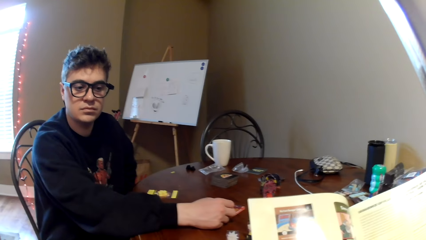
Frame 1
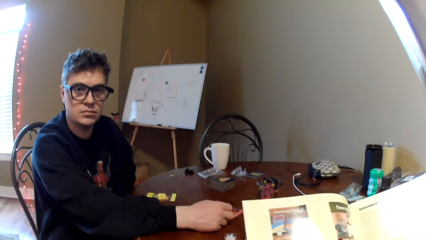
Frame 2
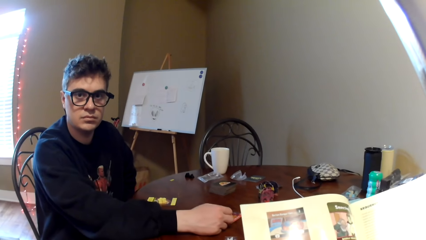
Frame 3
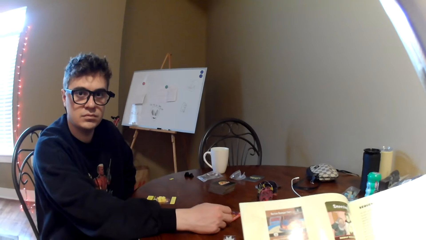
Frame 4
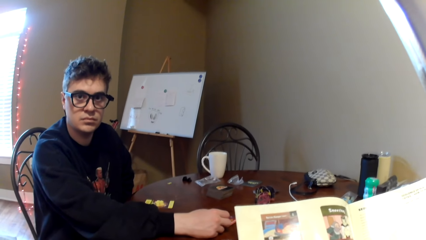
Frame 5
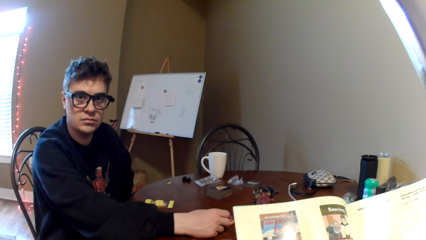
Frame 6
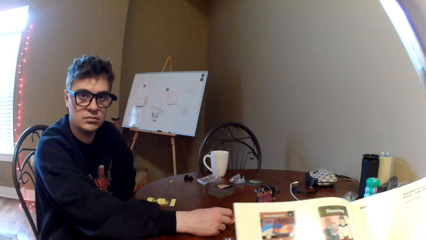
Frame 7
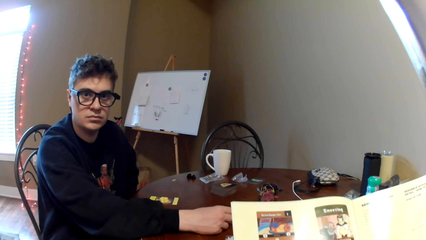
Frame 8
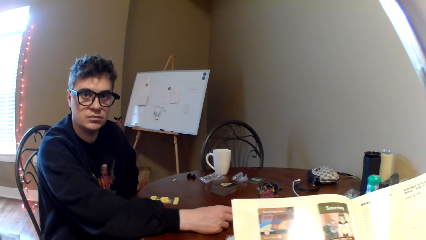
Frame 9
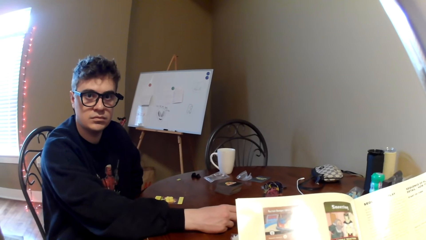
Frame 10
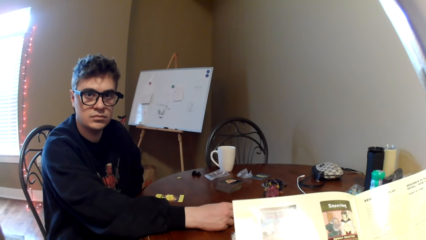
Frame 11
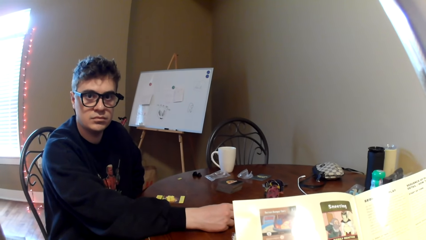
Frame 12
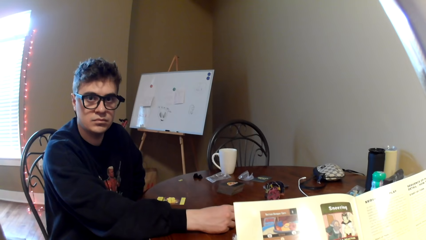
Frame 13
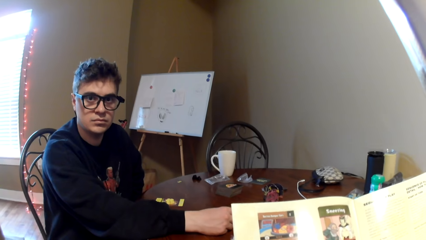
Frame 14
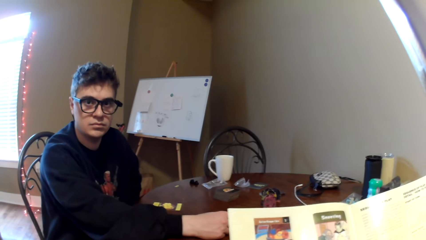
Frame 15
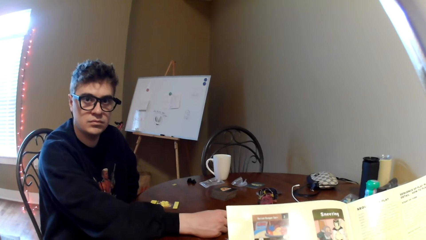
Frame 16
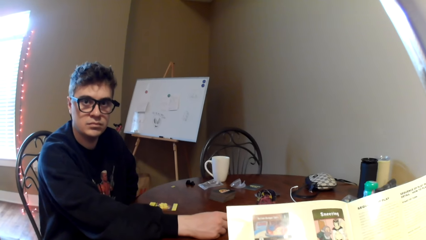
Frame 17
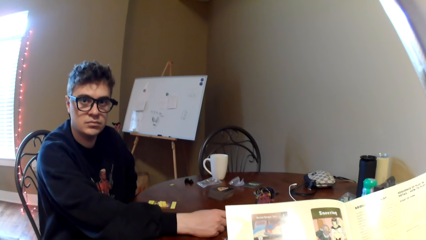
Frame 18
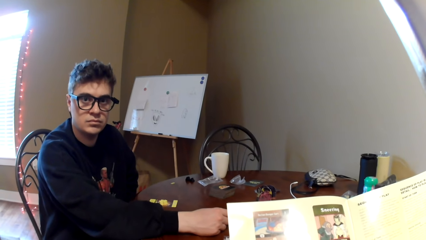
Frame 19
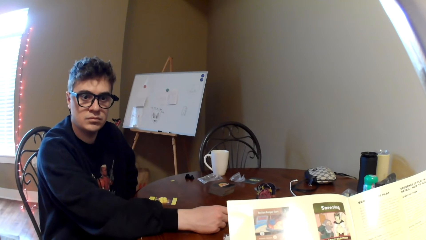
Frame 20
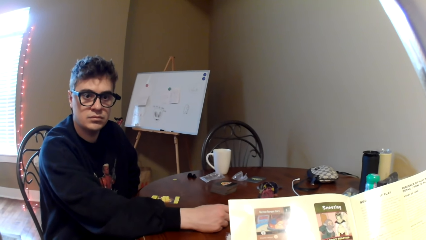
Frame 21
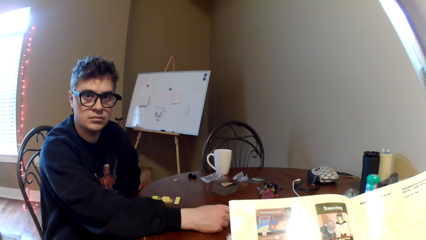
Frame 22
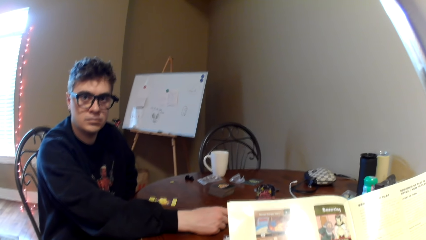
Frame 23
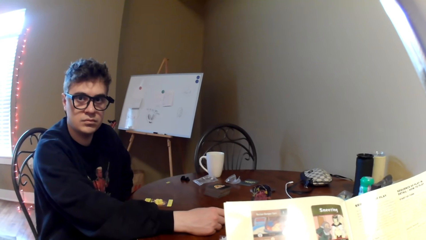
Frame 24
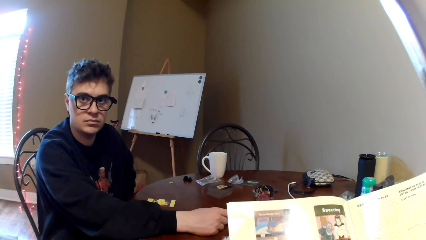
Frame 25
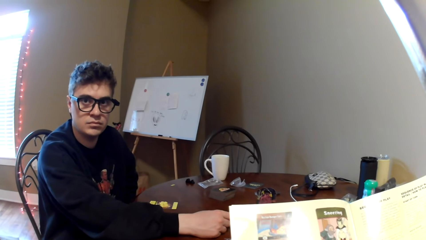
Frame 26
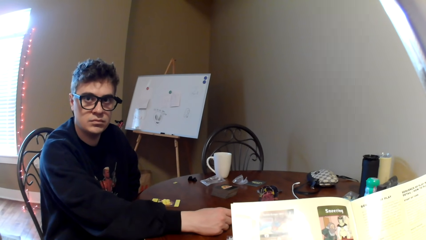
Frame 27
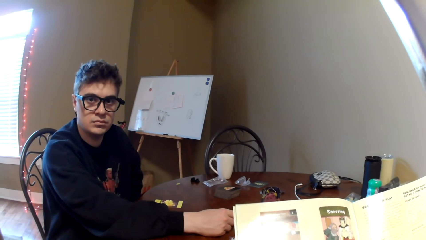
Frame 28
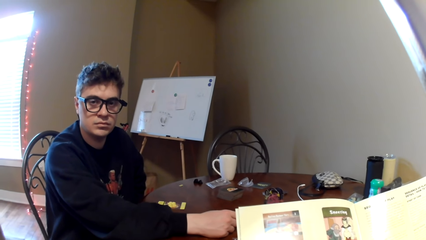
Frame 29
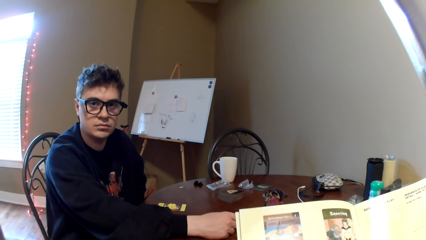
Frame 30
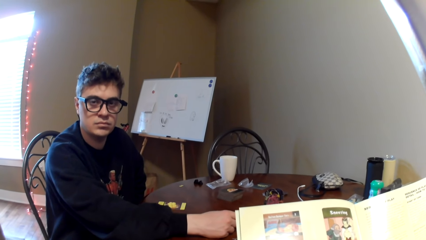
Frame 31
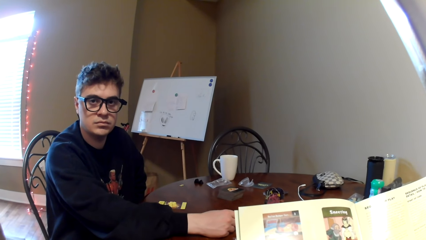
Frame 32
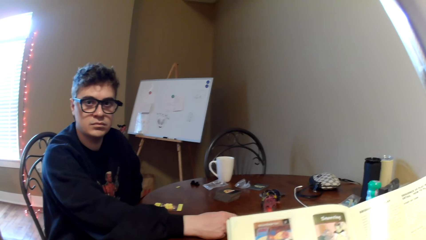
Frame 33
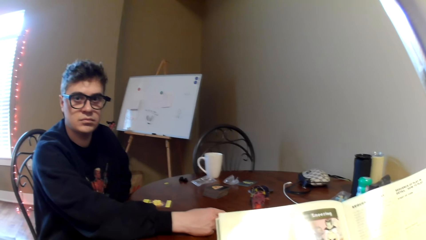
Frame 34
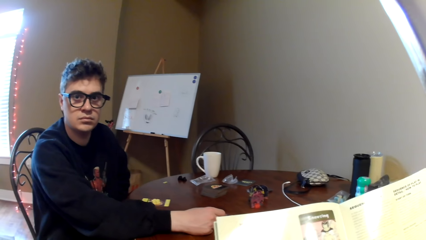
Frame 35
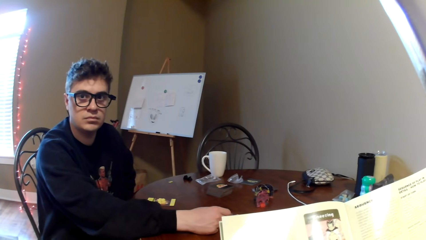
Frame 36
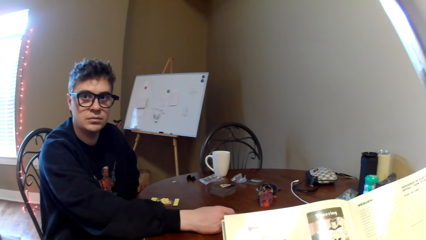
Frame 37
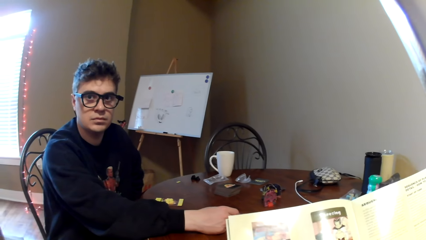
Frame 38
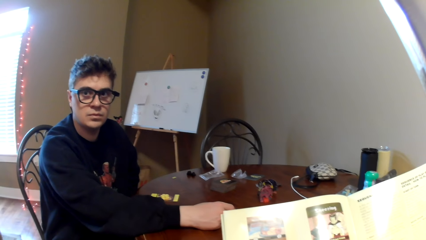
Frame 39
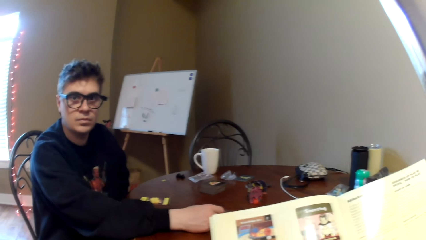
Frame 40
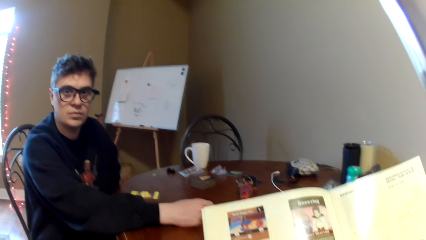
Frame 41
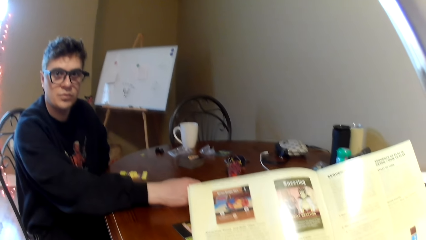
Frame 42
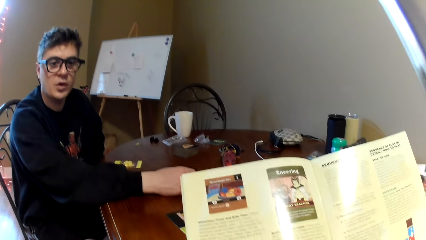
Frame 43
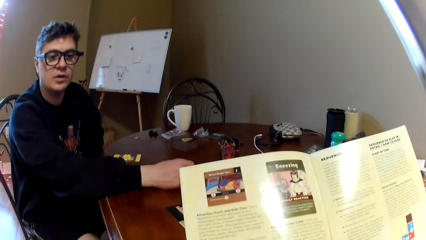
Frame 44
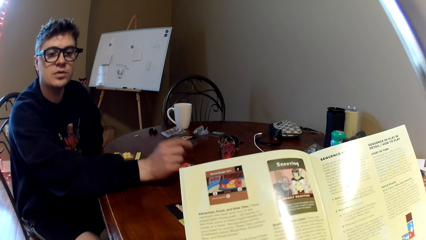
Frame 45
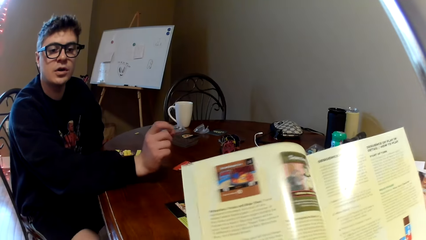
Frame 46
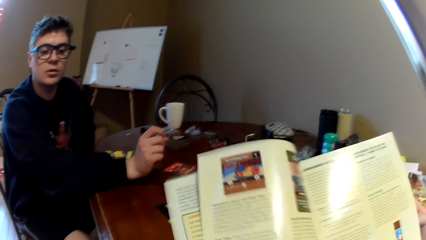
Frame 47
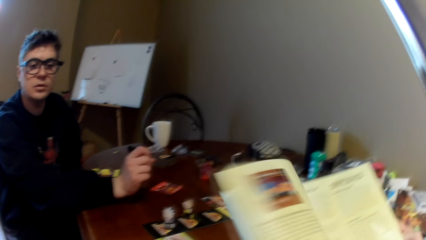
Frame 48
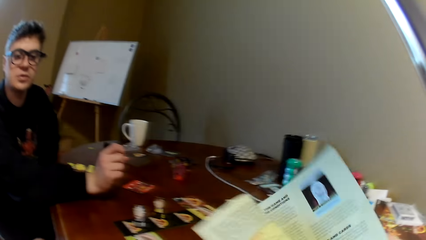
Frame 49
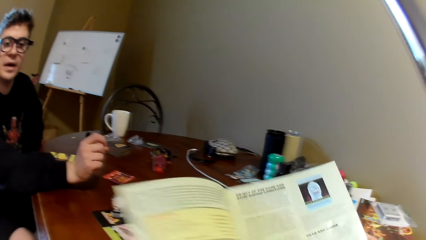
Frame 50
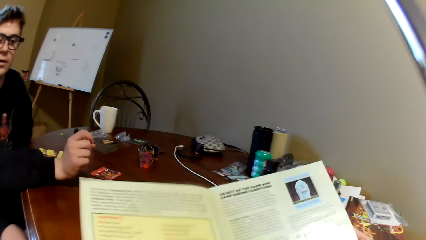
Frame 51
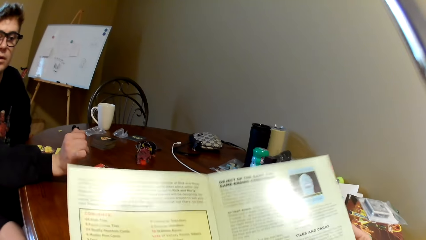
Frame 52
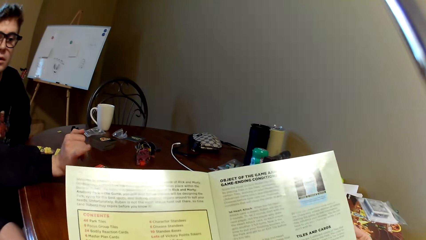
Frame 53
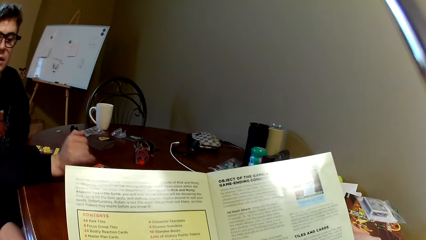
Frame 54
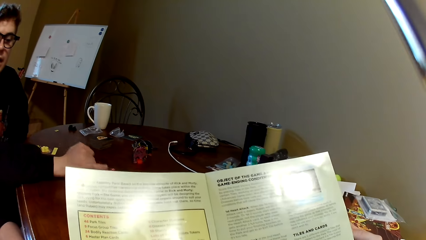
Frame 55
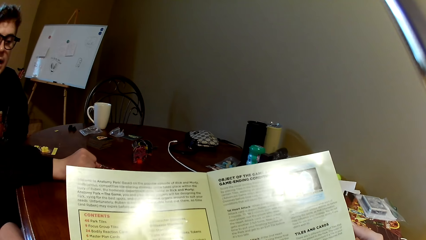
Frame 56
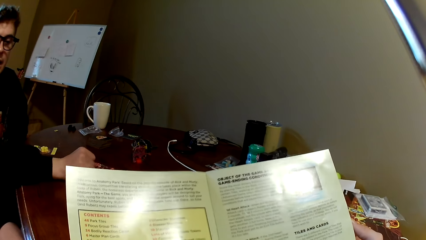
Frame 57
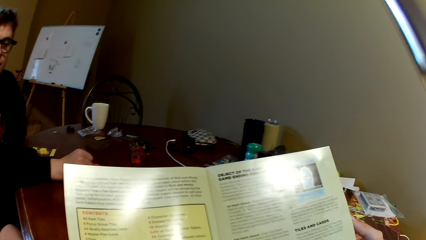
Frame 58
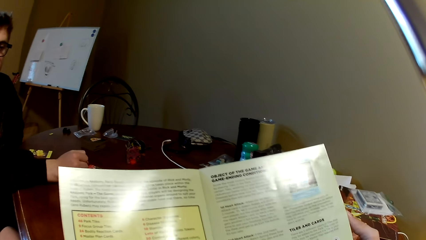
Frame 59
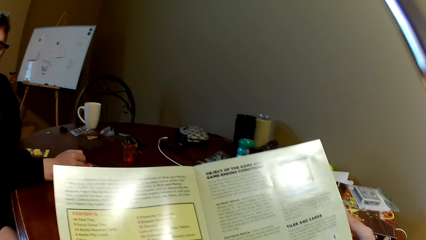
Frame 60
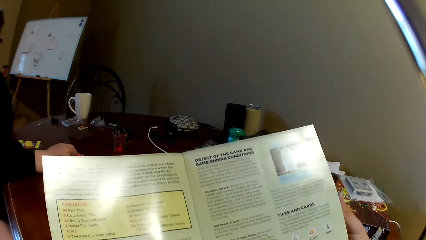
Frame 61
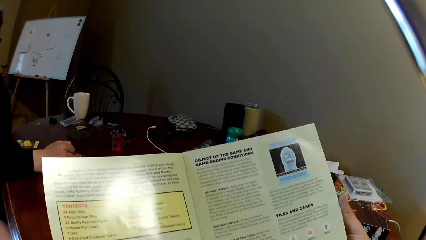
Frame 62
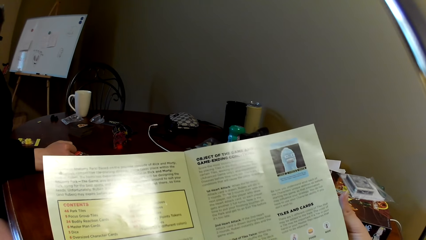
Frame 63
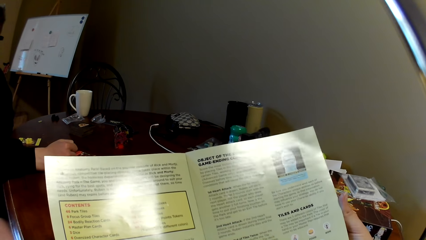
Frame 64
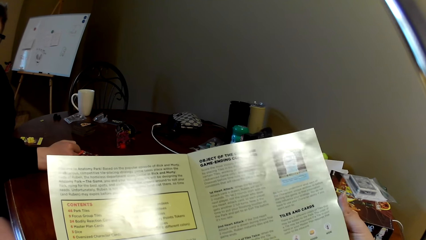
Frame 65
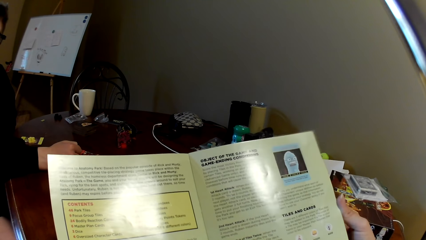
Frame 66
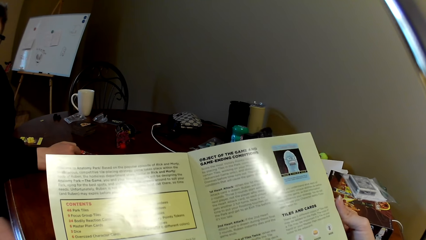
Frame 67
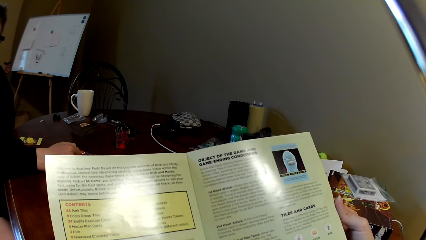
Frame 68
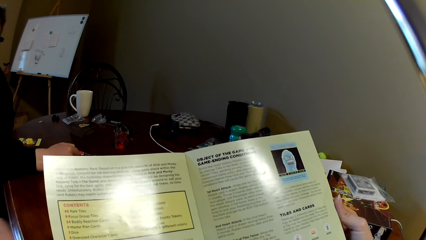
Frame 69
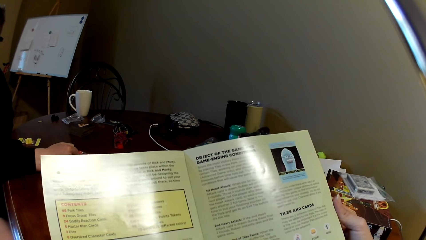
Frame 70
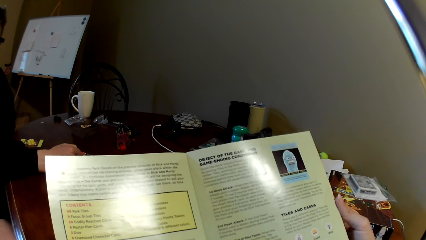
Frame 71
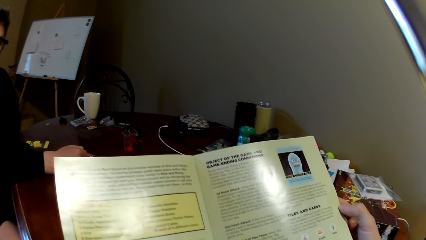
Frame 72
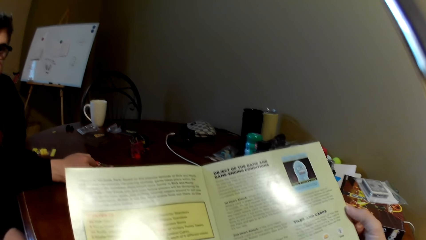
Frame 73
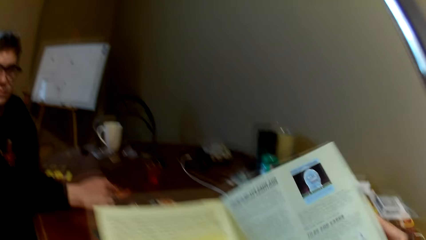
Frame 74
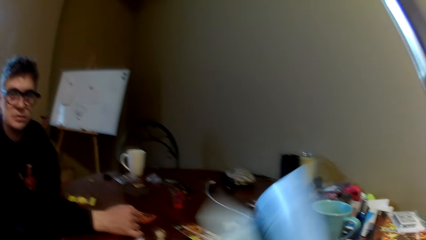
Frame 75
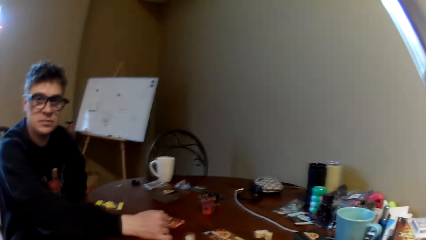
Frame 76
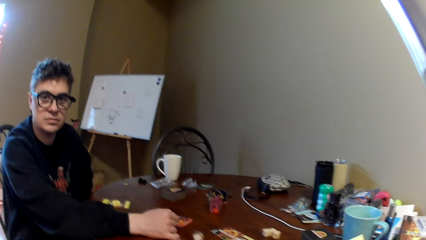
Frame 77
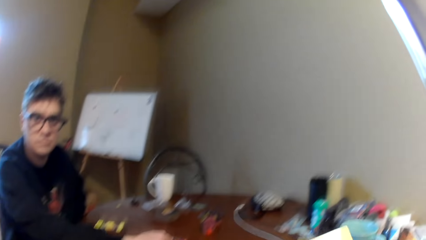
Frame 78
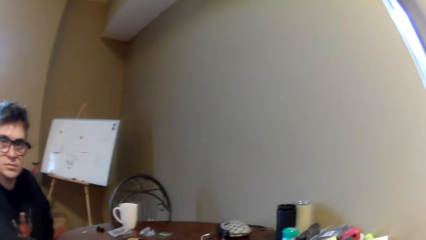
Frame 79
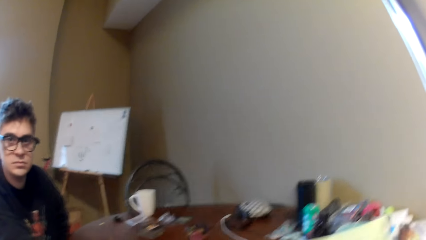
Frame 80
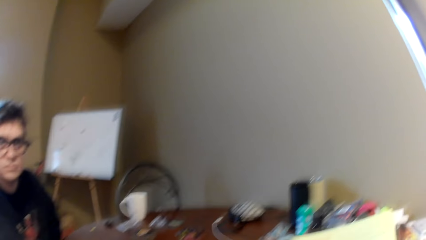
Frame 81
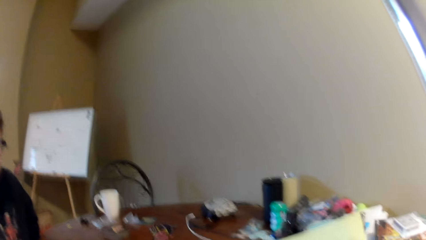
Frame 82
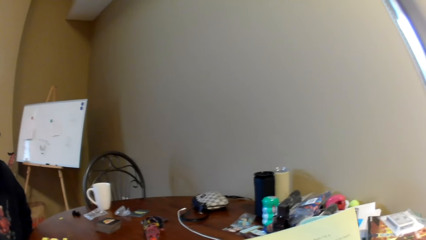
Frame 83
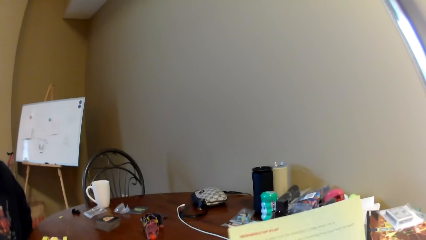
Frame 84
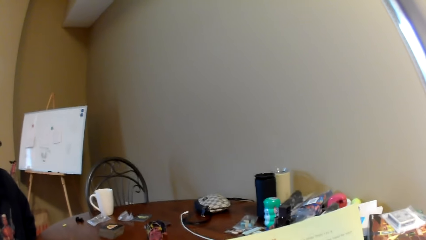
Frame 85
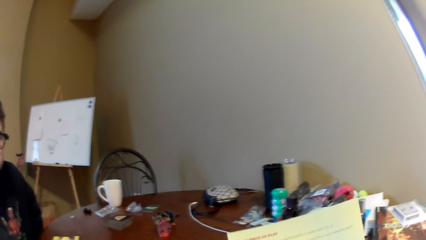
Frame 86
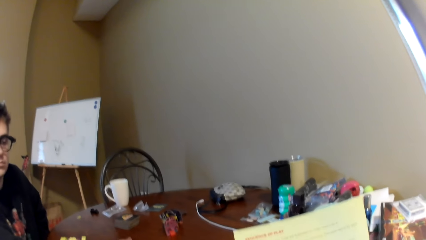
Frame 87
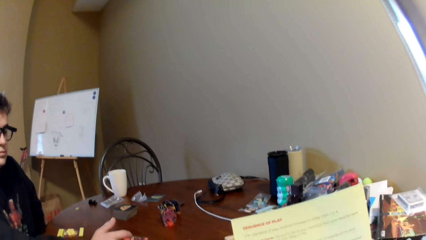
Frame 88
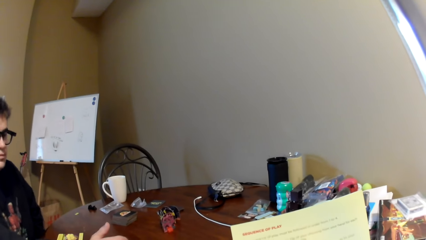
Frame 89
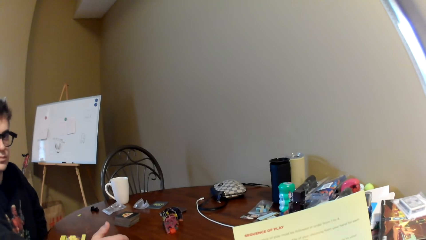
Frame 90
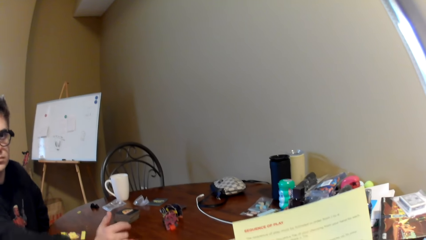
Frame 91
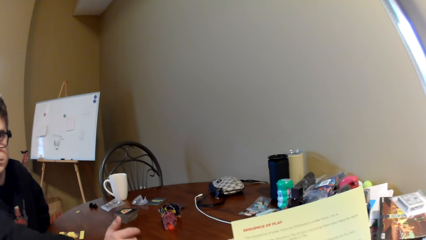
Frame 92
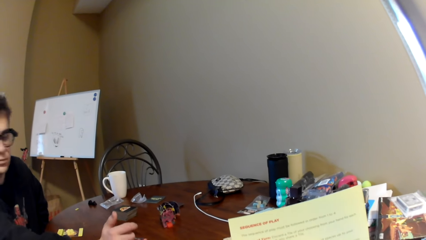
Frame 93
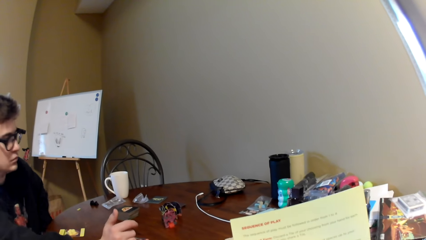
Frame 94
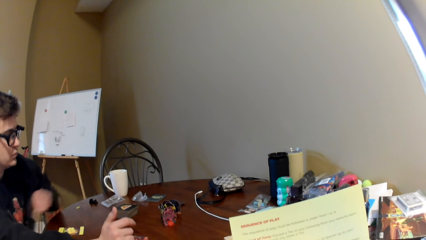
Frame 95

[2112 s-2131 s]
A man converses with the camera wearer. The camera wearer turns the page of a magazine. They read the magazine. They turn the page of the magazine. They look around. They read the magazine.
